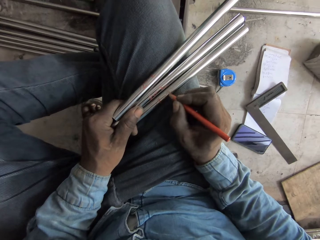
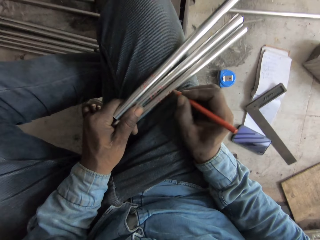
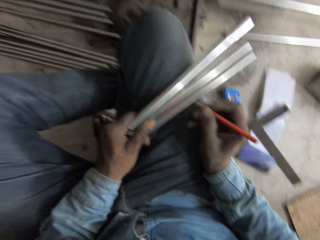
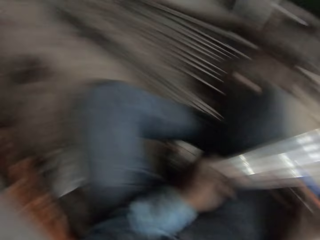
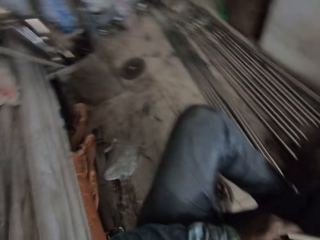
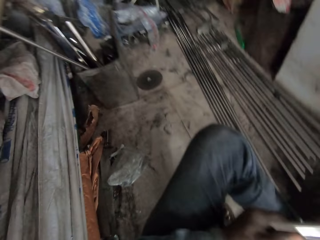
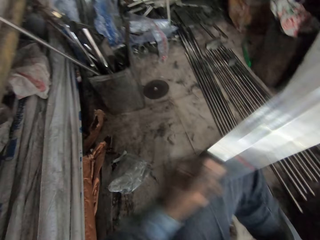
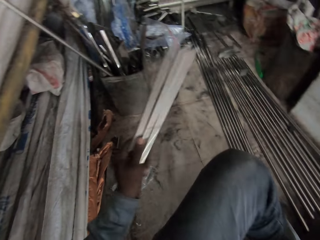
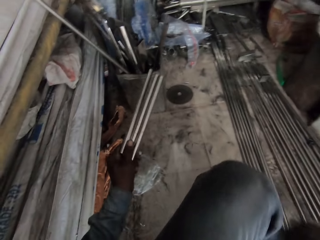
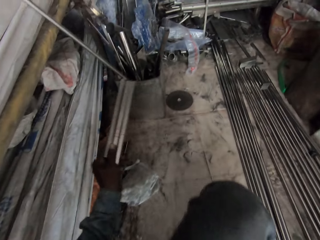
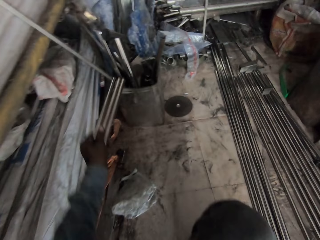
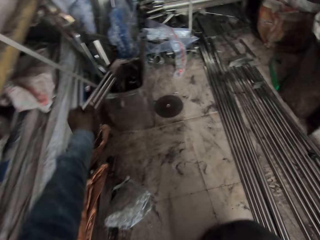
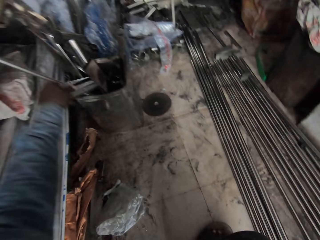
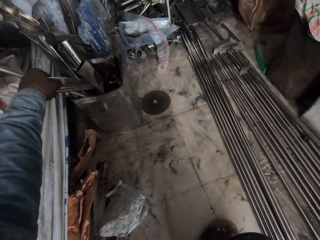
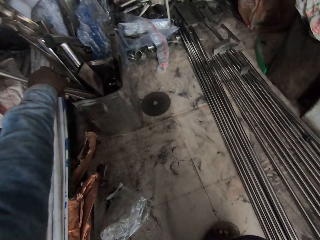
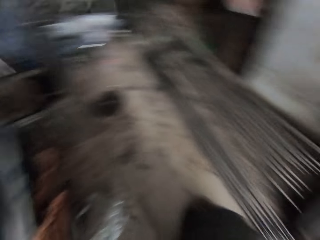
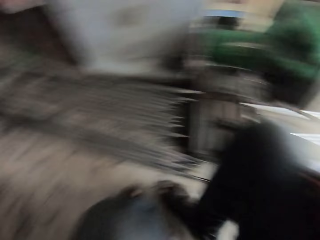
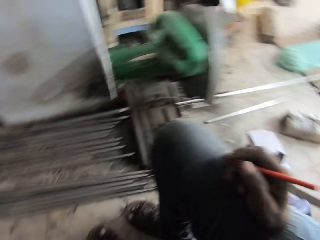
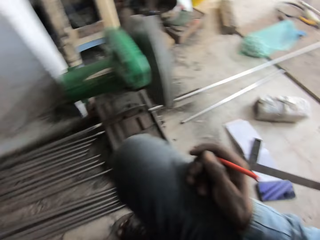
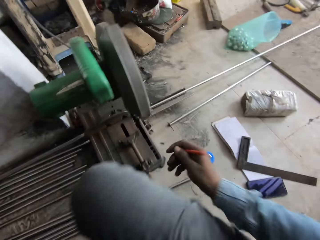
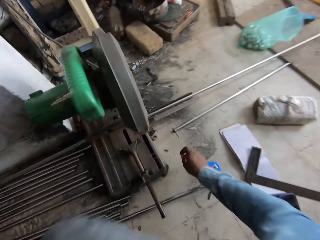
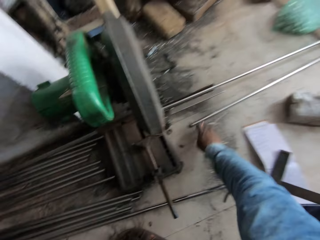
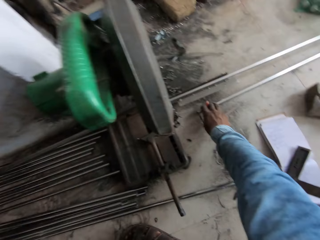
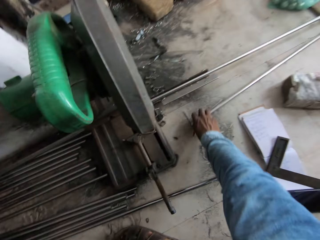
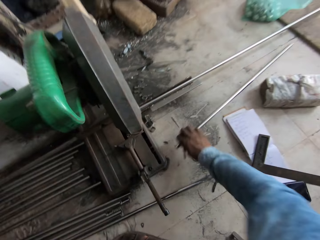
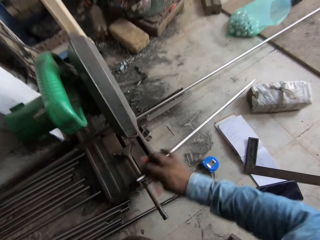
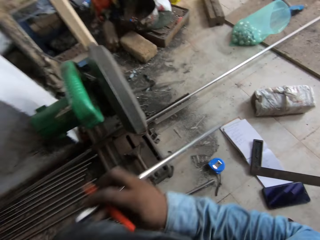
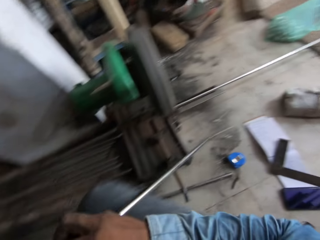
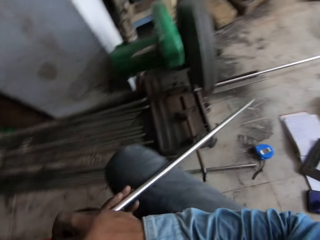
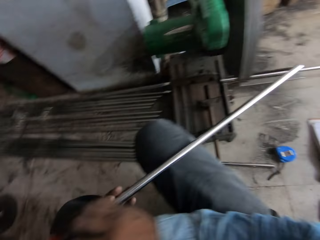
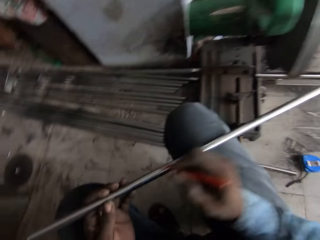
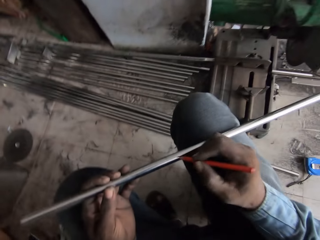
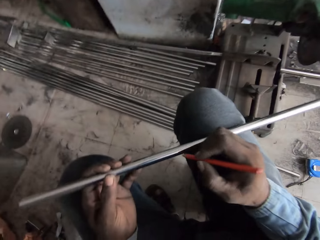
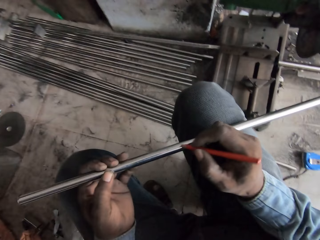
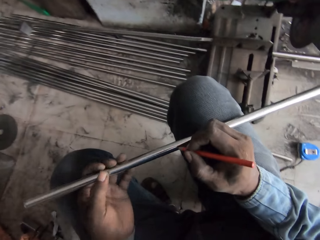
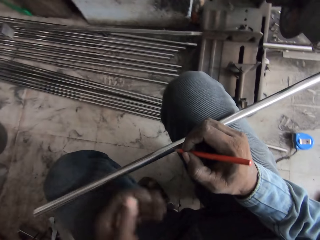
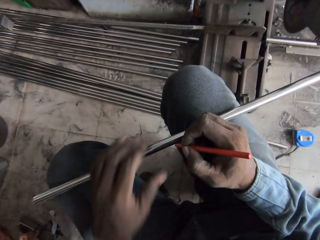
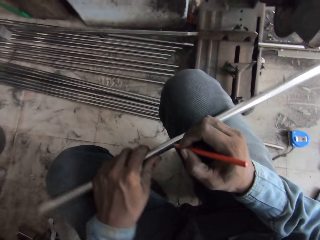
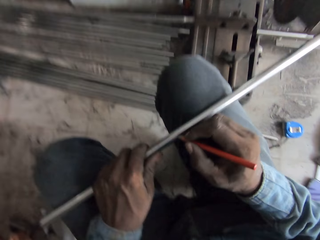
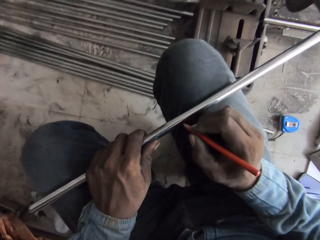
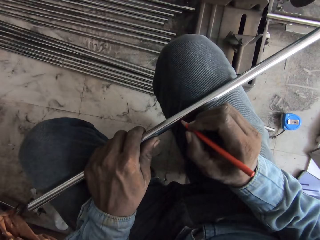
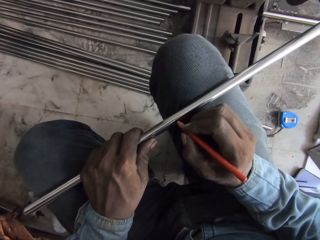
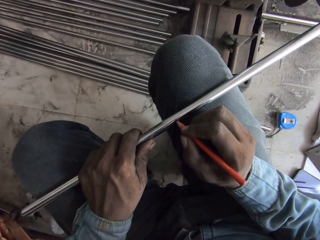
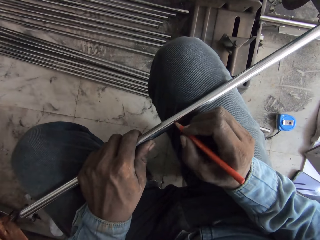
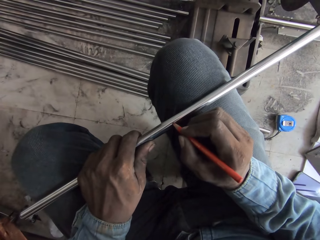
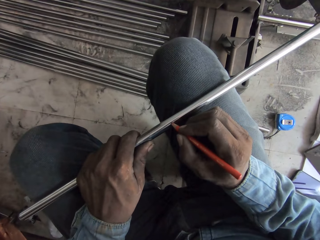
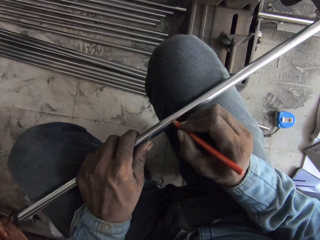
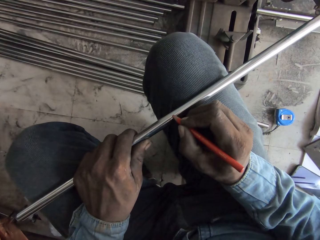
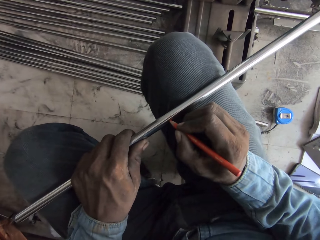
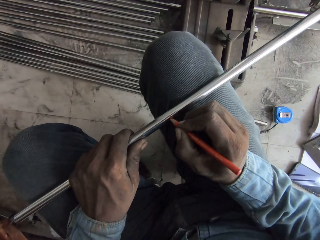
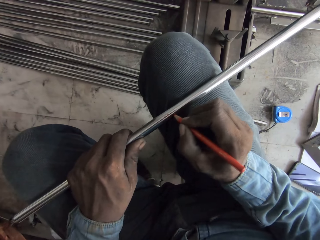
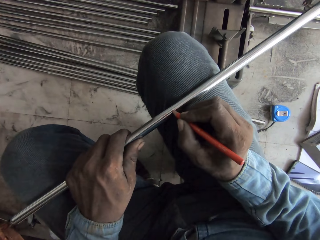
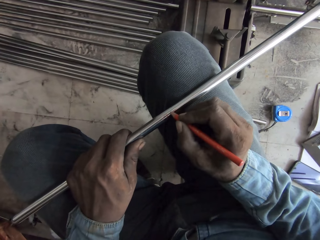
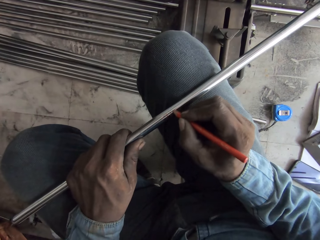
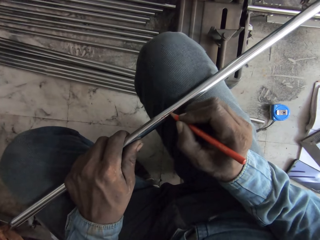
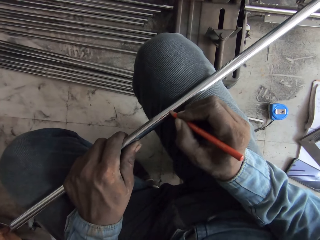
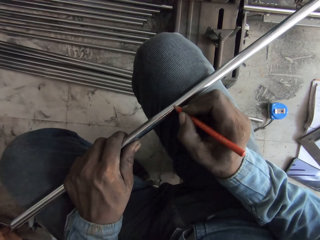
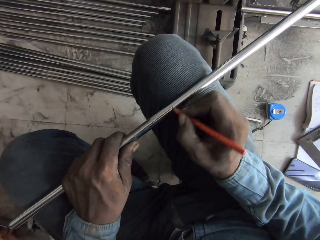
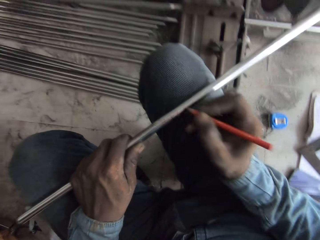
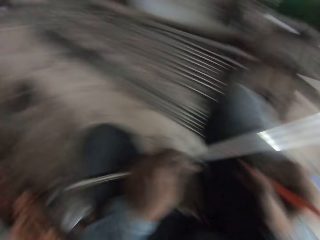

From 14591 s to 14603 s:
The camera wearer puts metal down. They pick up metals and mark the bars with a pen.

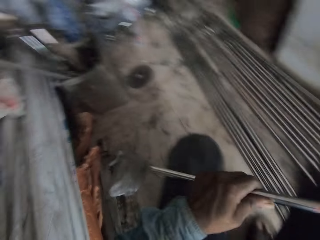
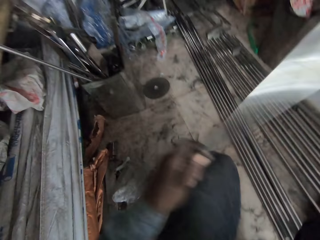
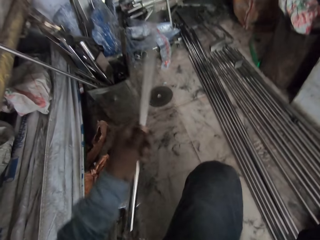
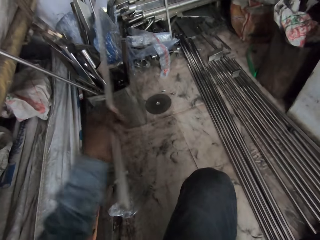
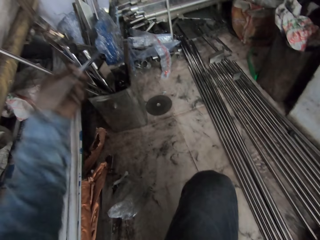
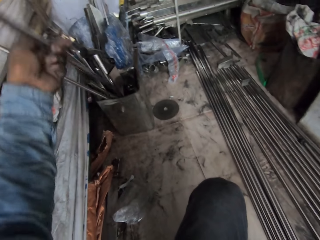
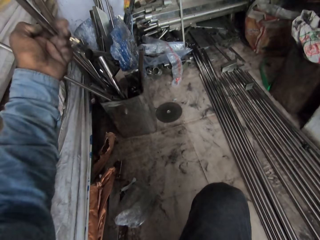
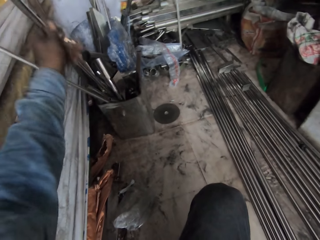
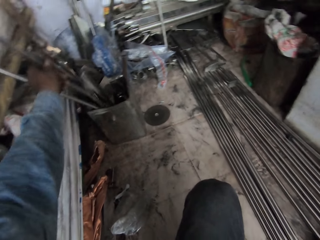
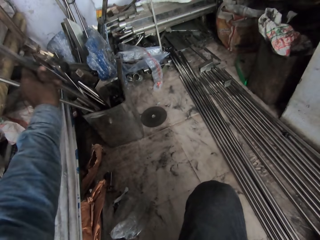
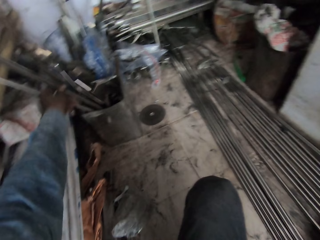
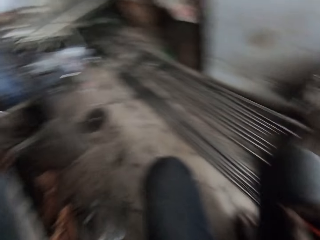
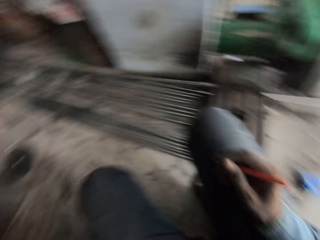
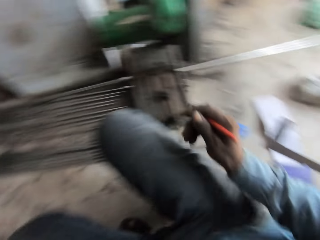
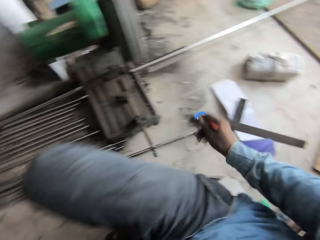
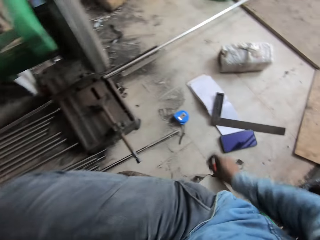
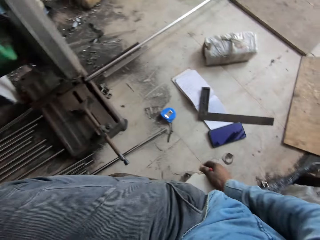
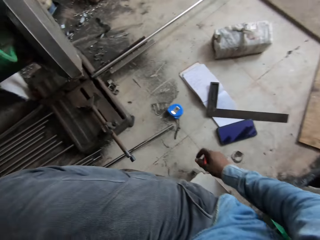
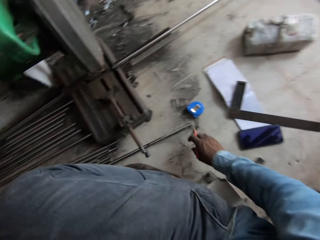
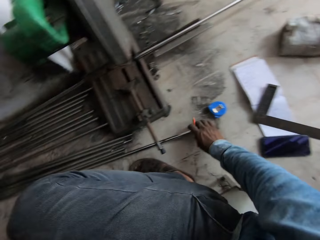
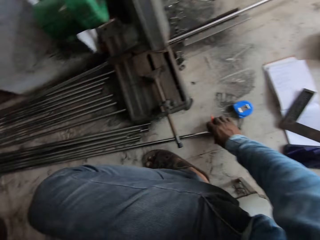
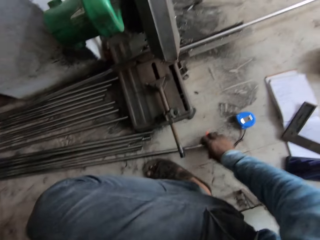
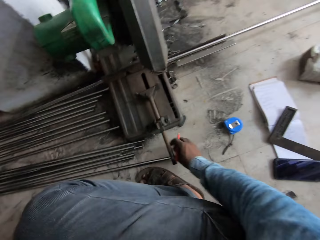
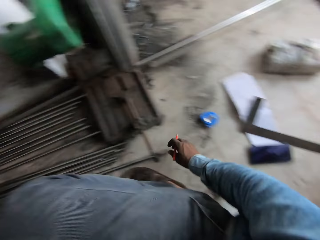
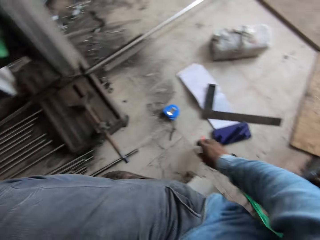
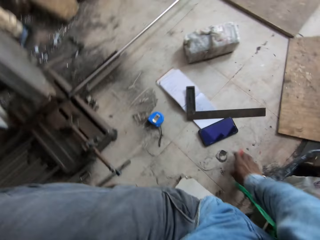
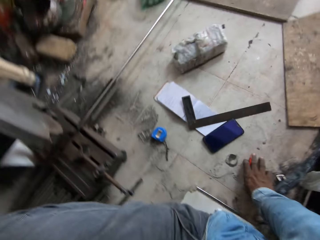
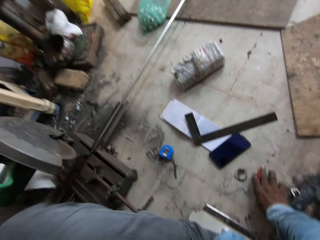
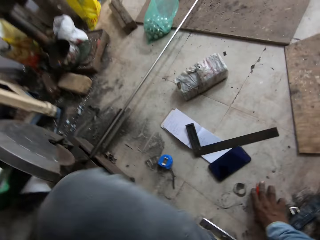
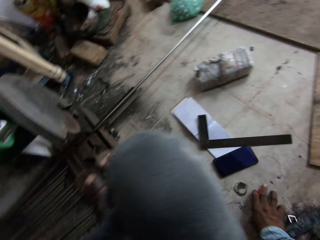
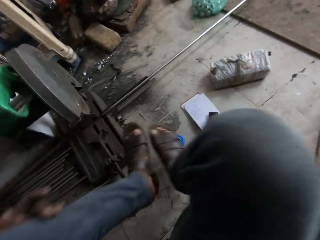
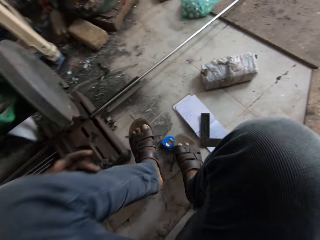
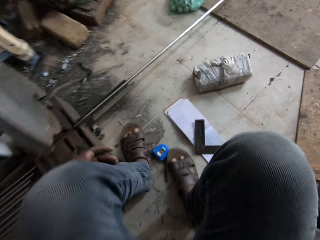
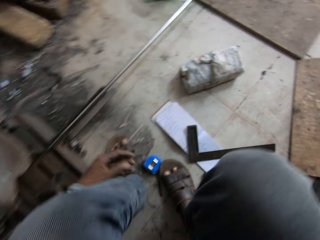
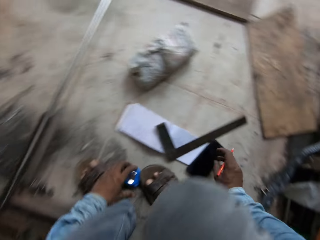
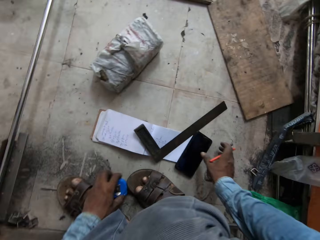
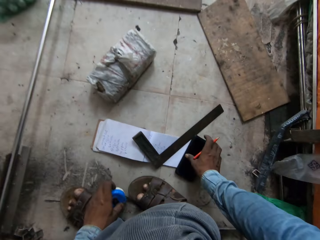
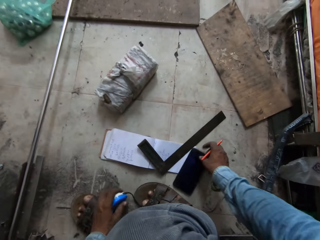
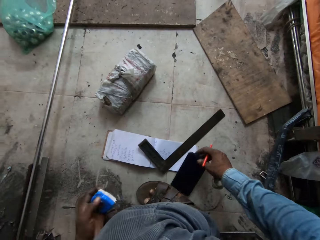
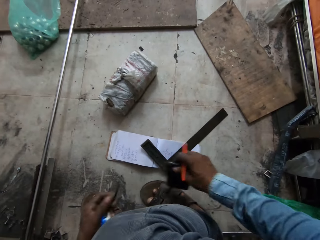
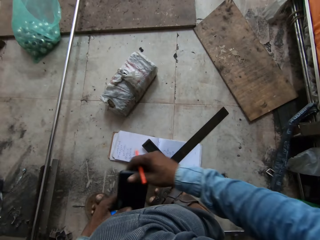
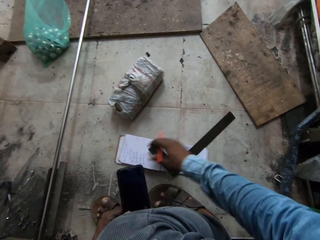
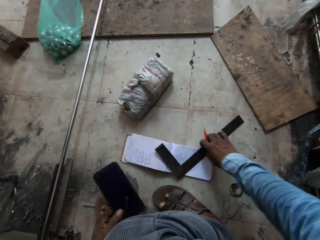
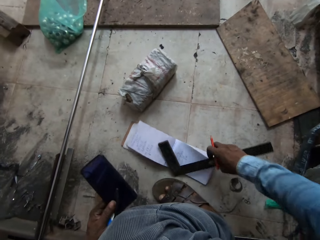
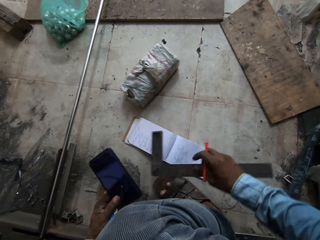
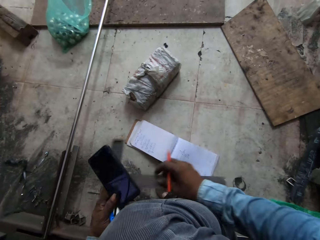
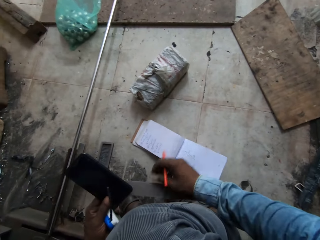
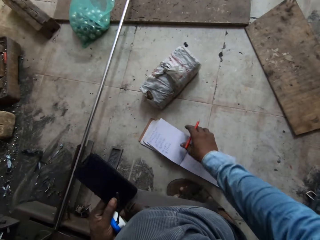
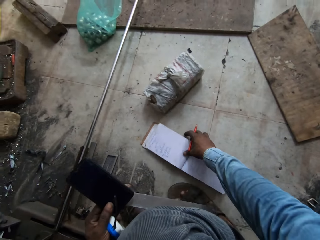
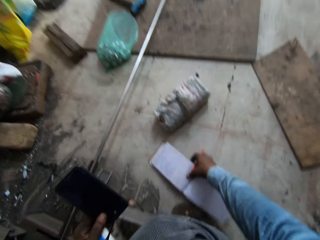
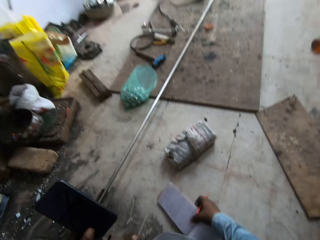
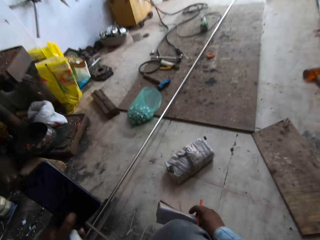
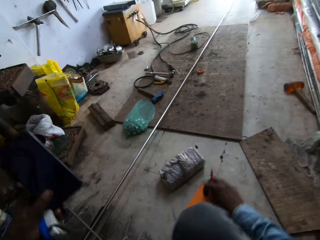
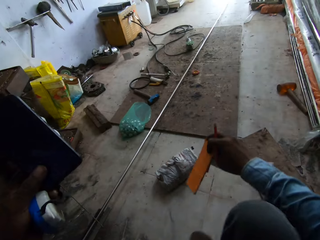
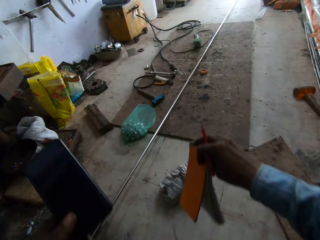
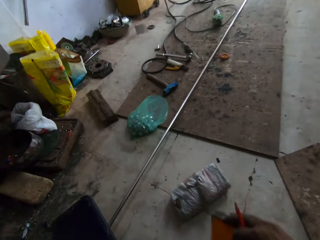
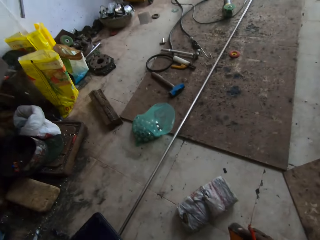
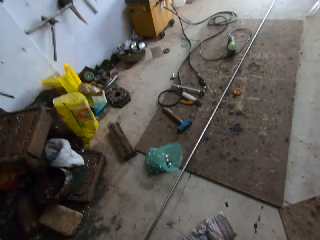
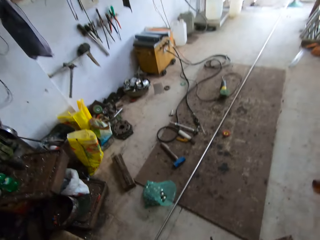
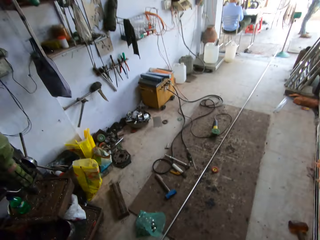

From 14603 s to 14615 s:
The camera wearer puts metal down. They move the metal and move legs. They pick up a tape measure. They take their phone and a measuring ruler or square ruler and a book.
